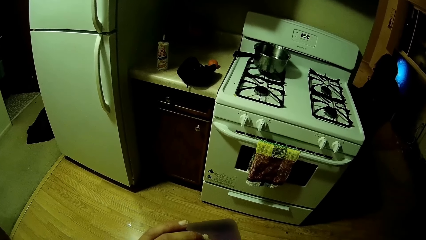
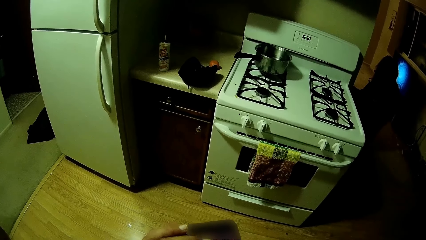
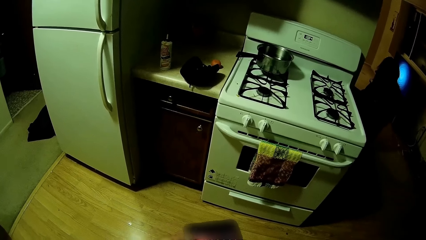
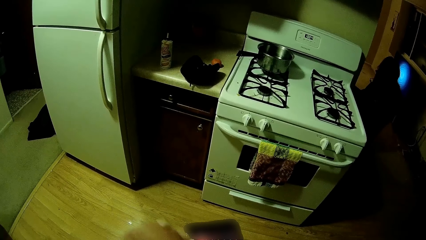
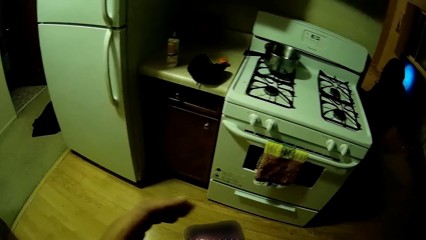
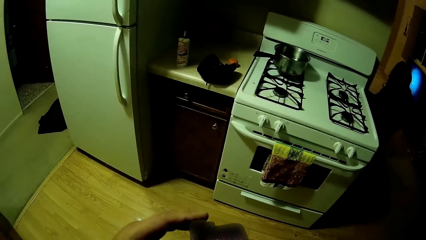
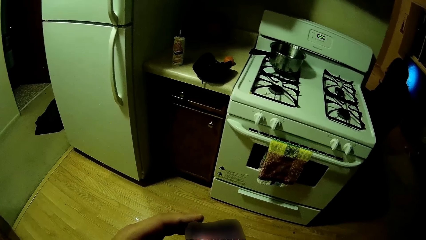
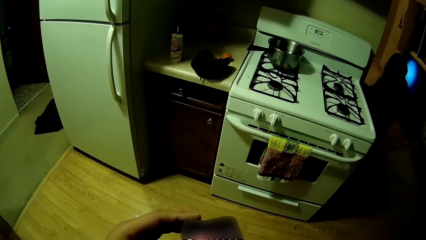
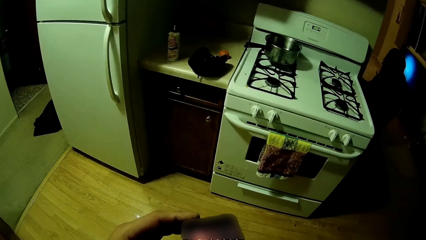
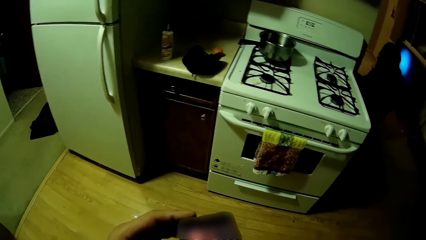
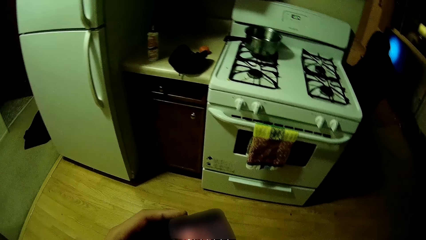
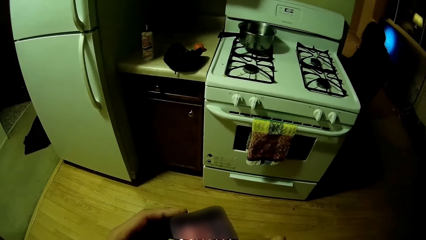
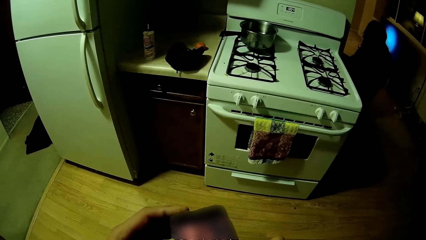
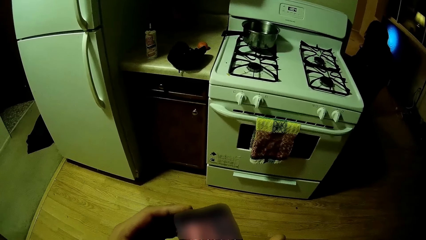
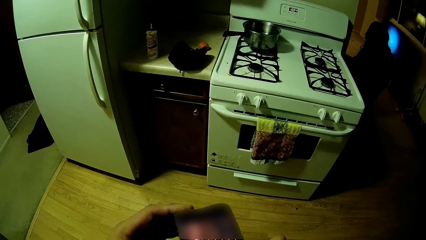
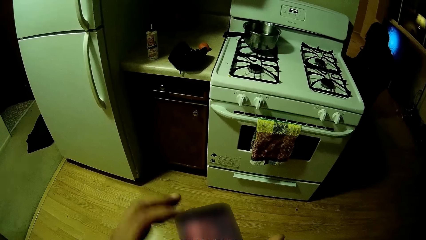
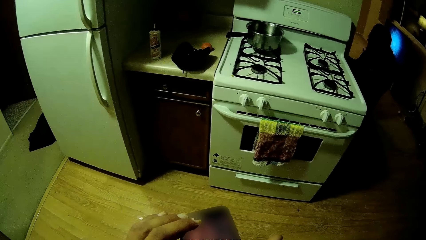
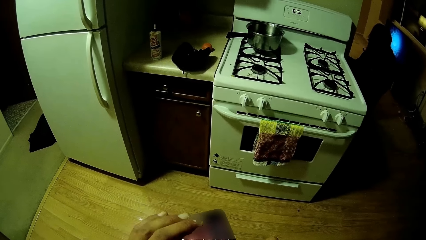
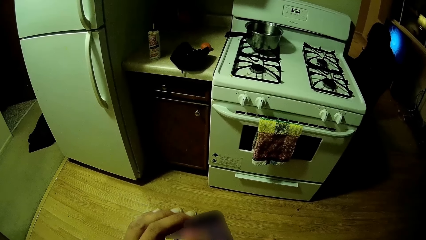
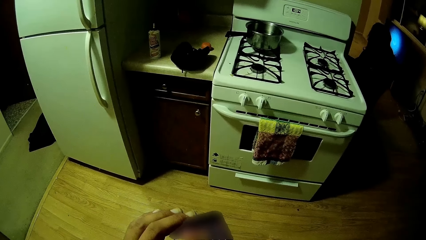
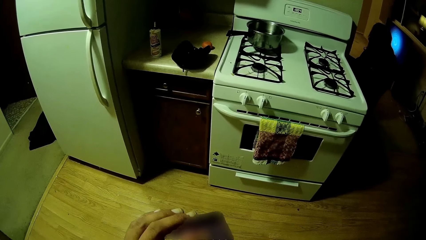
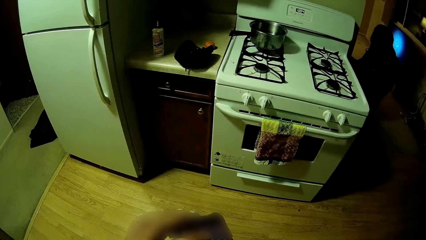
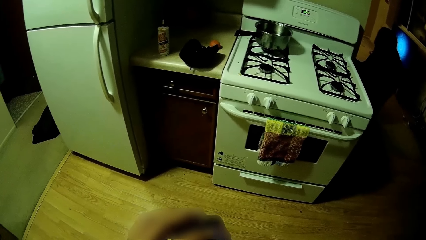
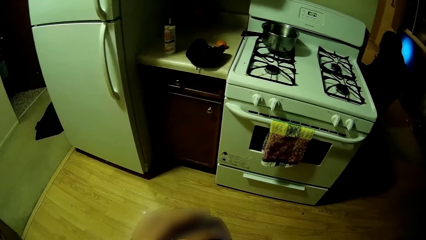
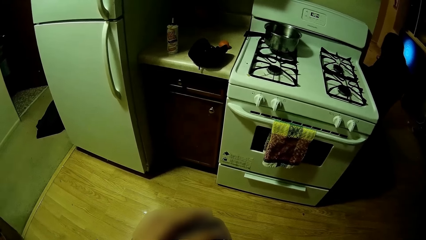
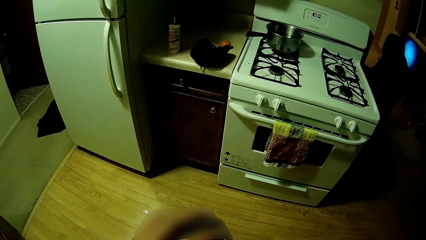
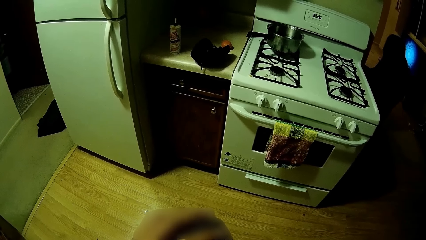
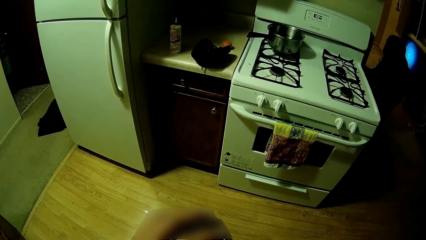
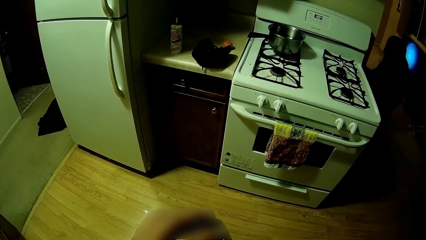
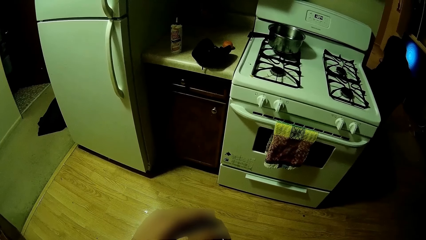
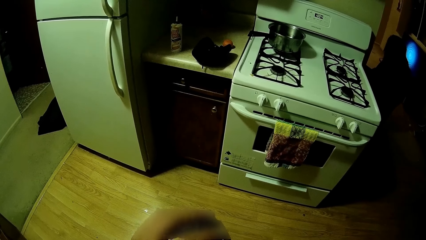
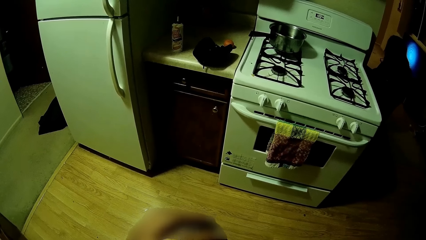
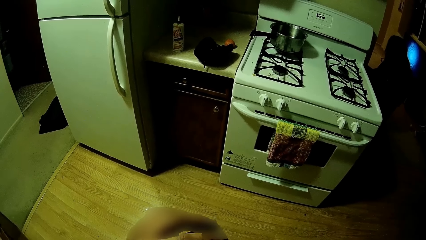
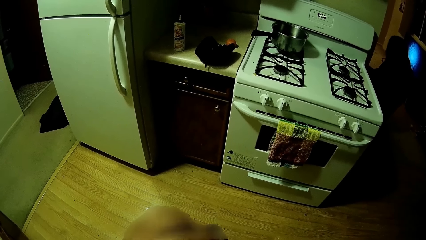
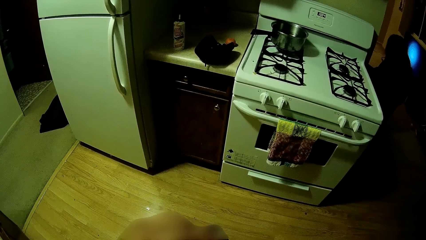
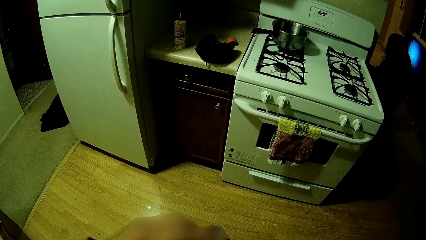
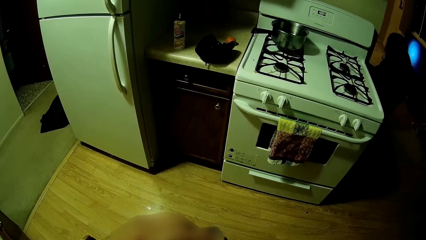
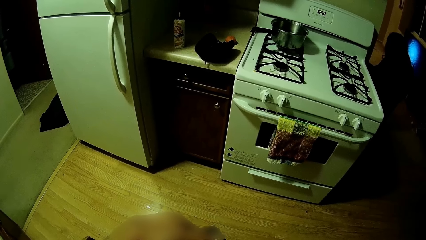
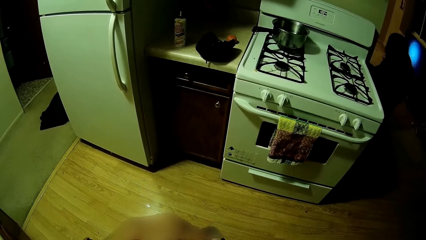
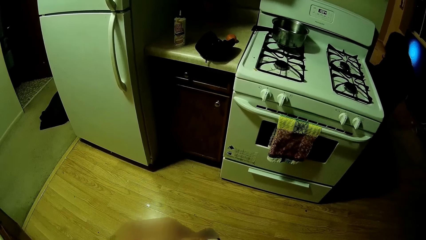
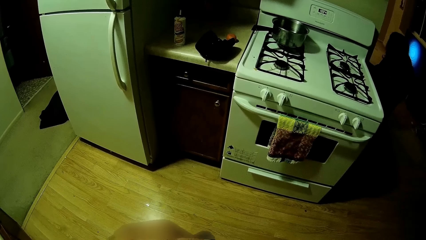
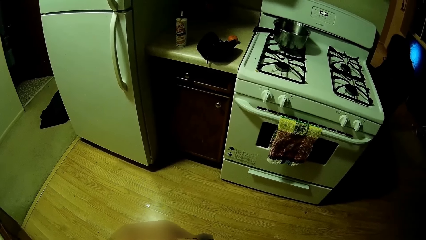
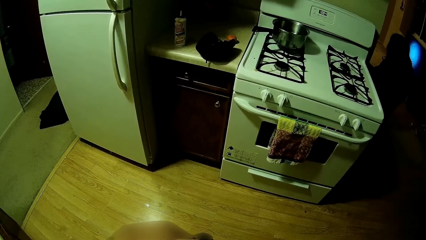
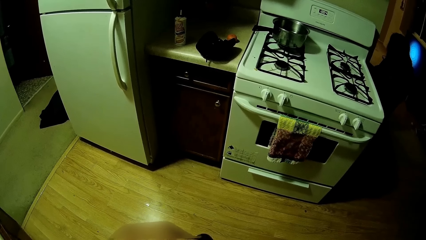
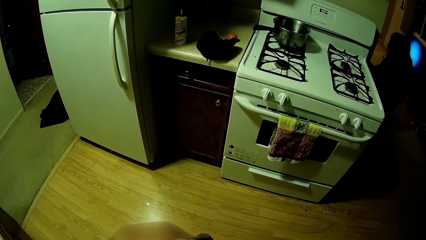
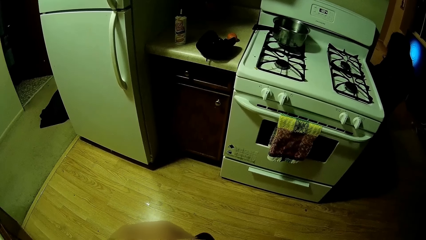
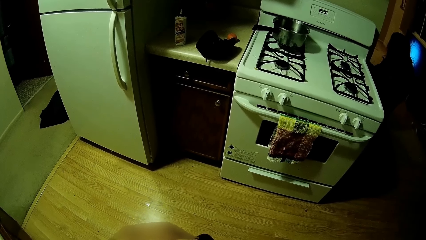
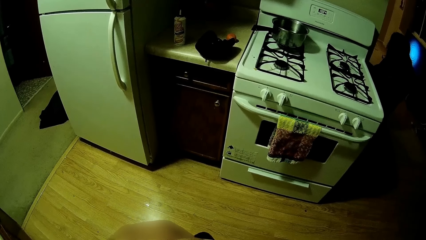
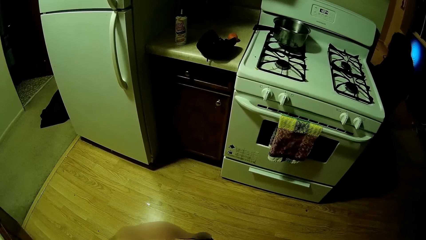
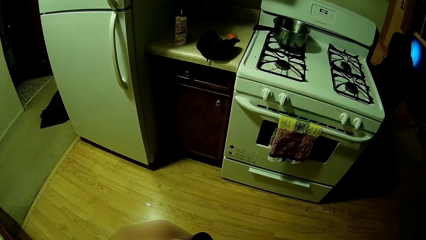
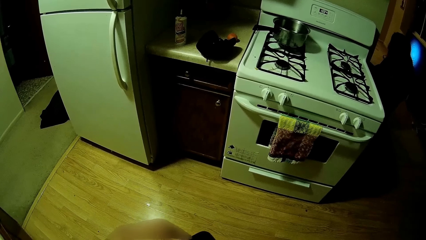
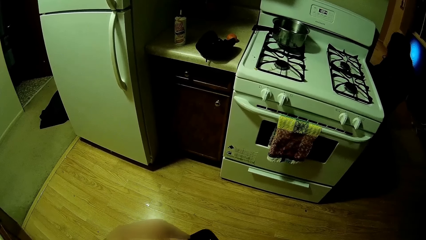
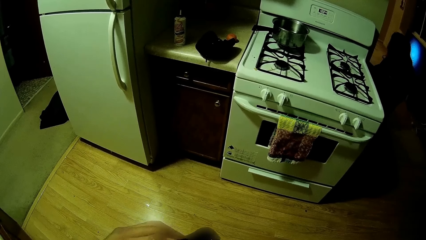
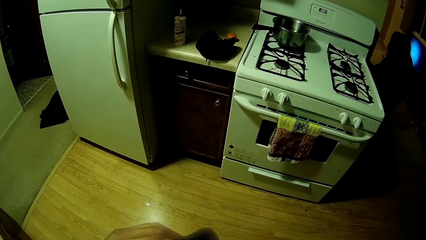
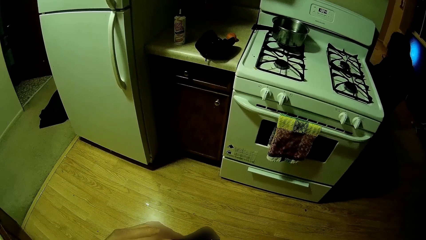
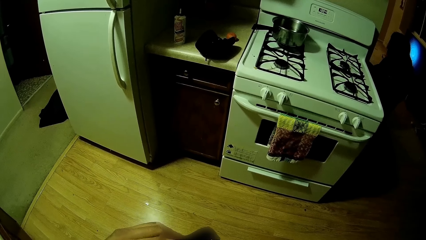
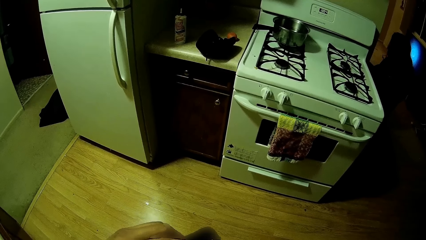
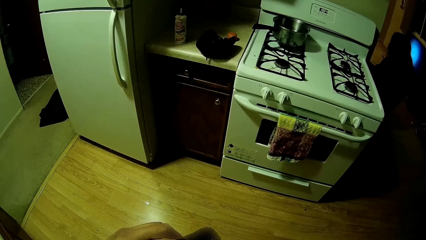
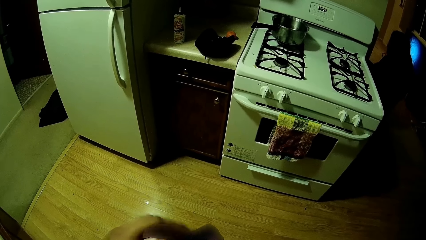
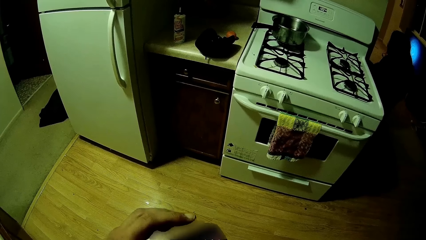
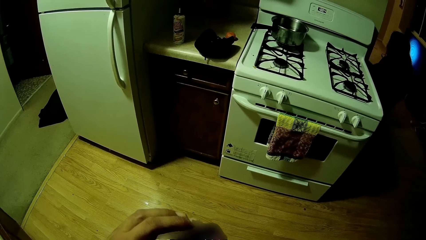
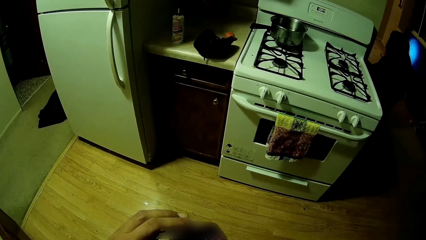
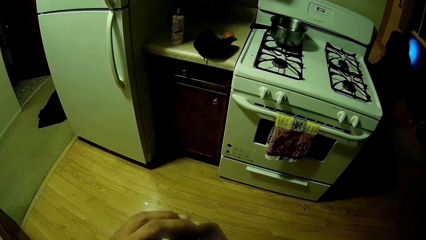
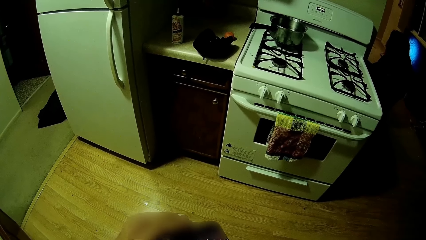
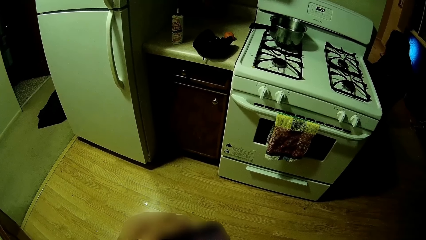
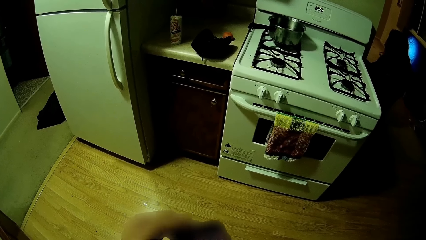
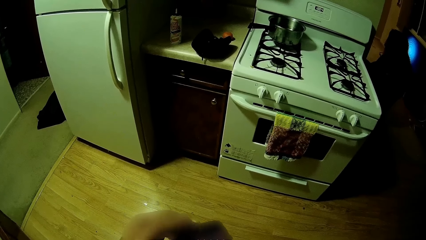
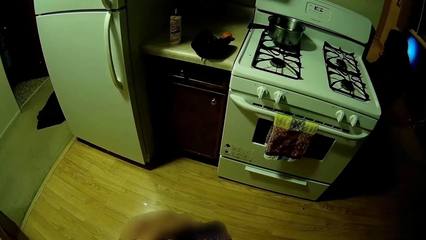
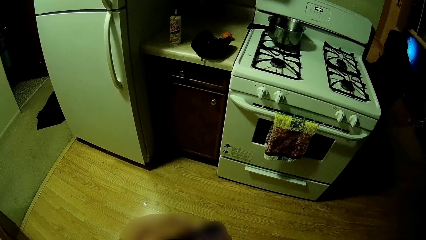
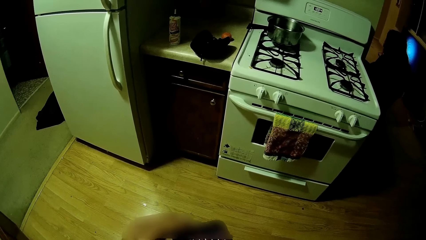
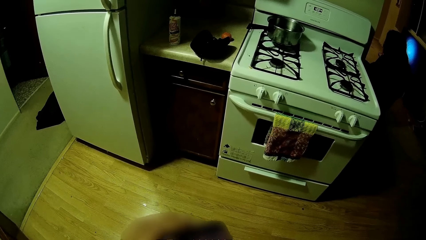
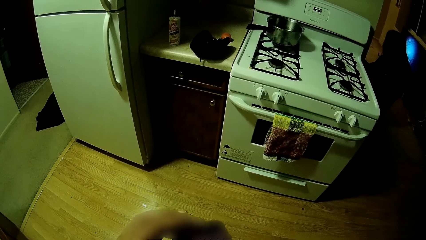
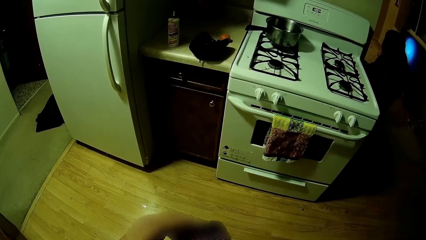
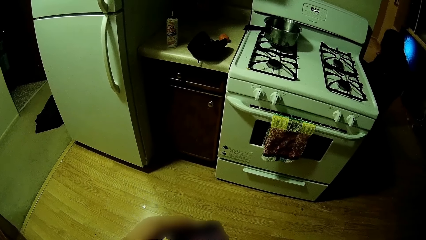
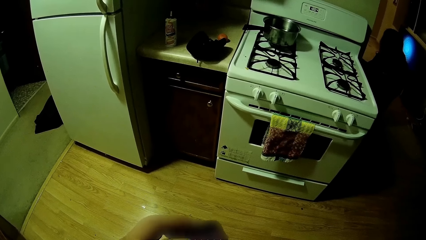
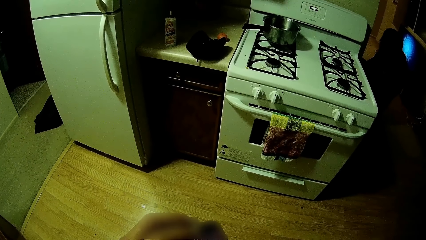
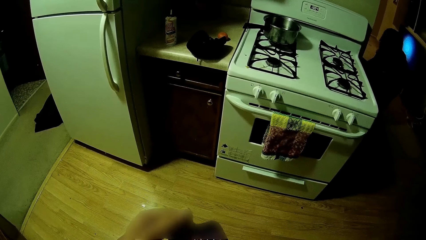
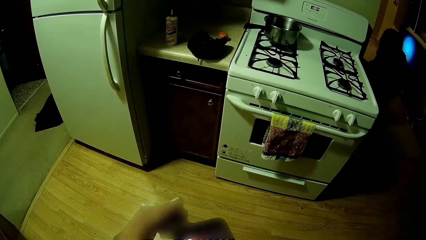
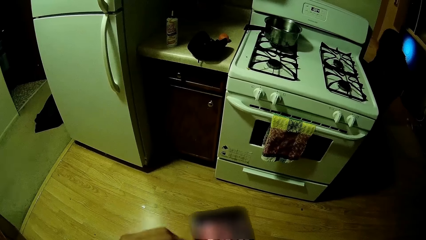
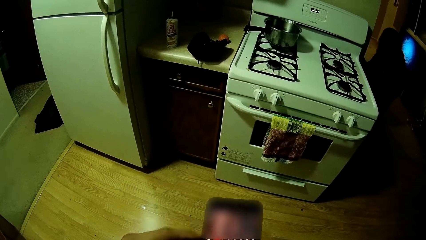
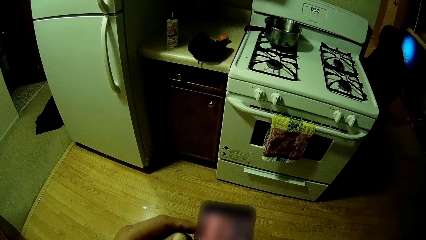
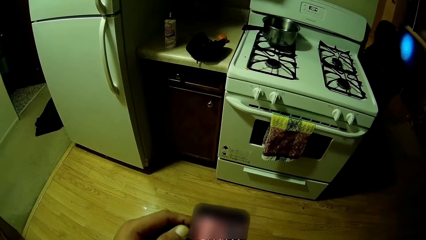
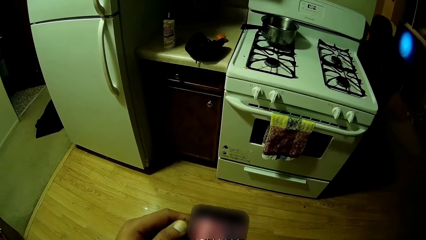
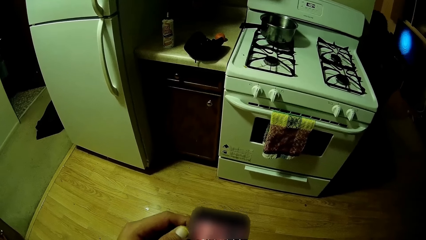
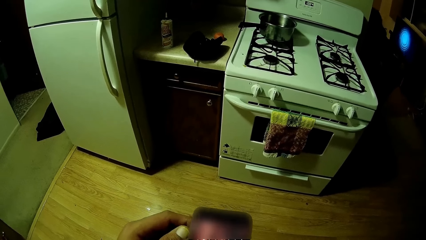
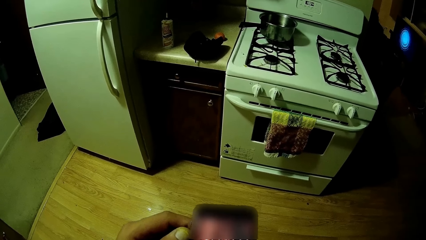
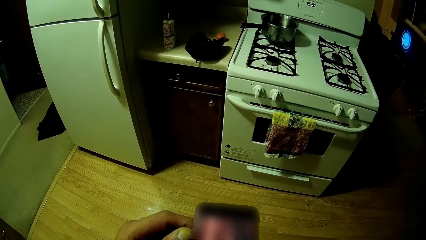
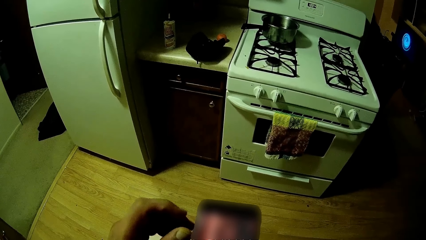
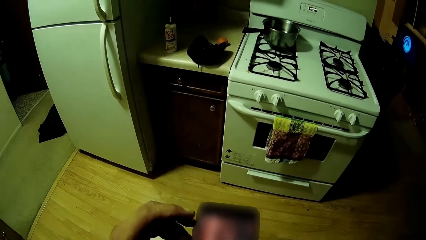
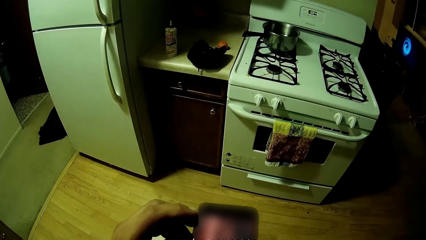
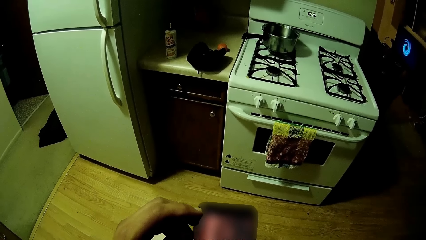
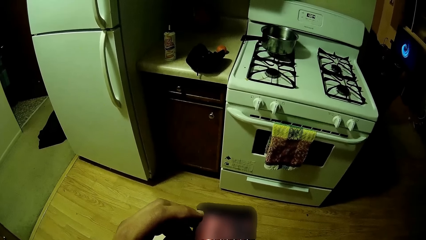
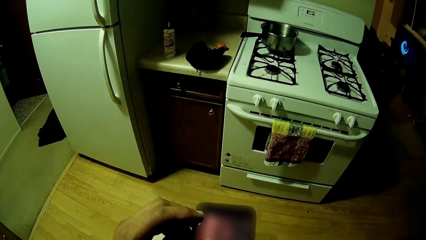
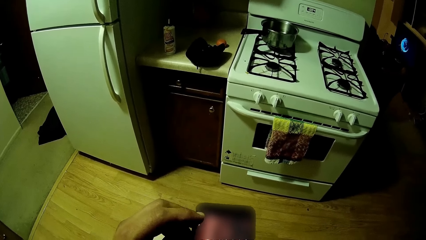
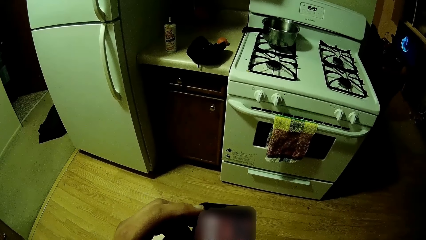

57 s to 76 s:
The camera wearer holds the phone in his right hand with his left hand. He plays the digital guitar string on the phone in his right hand with his left hand. He holds the phone in his right hand with his left hand. He operates the phone.
